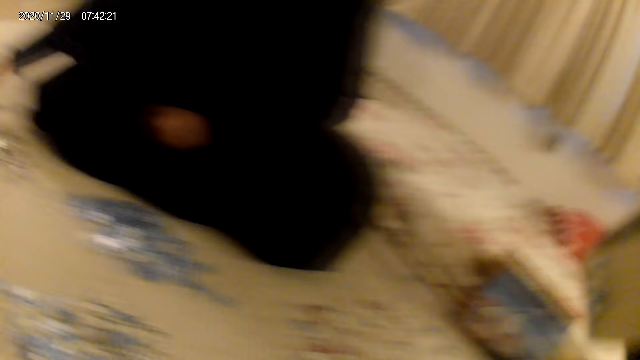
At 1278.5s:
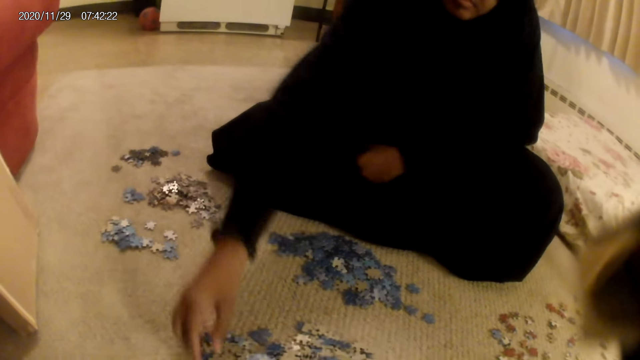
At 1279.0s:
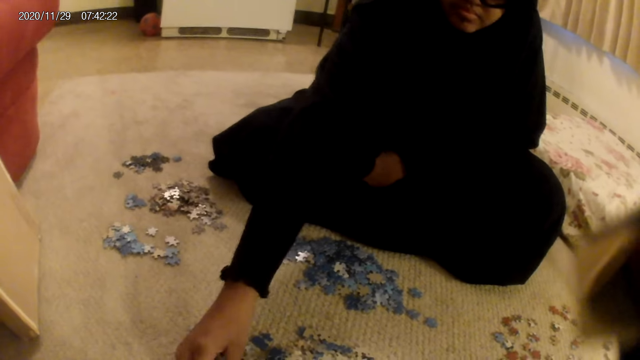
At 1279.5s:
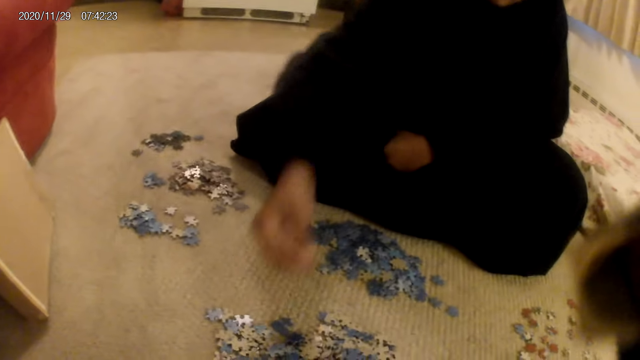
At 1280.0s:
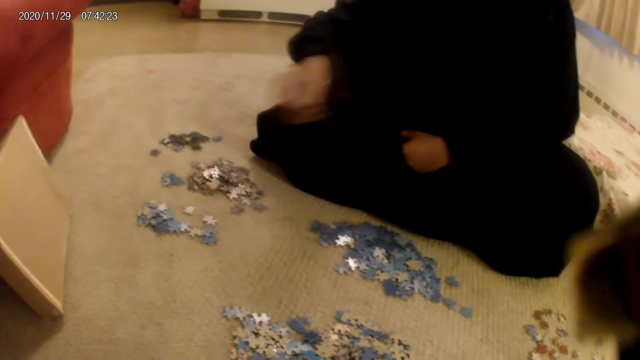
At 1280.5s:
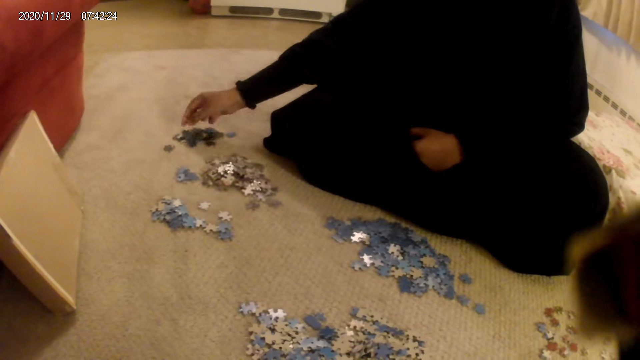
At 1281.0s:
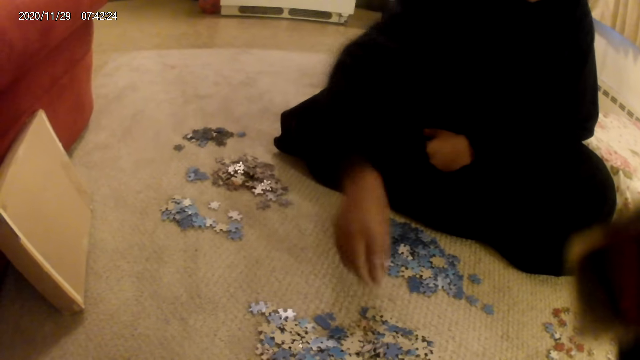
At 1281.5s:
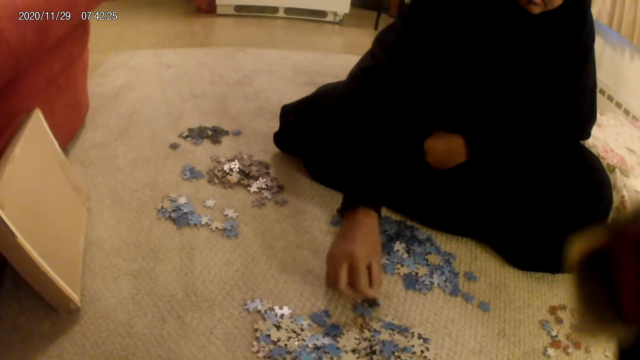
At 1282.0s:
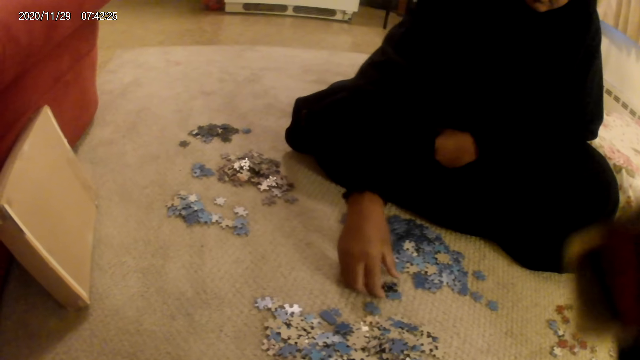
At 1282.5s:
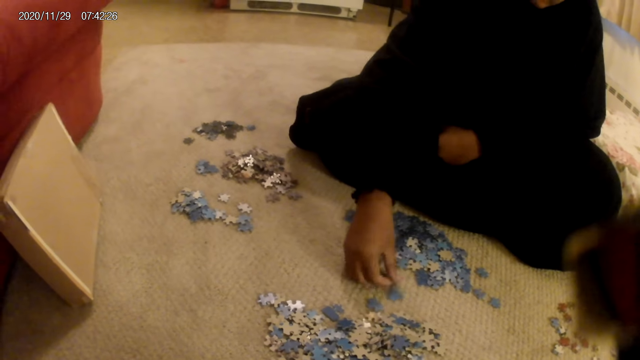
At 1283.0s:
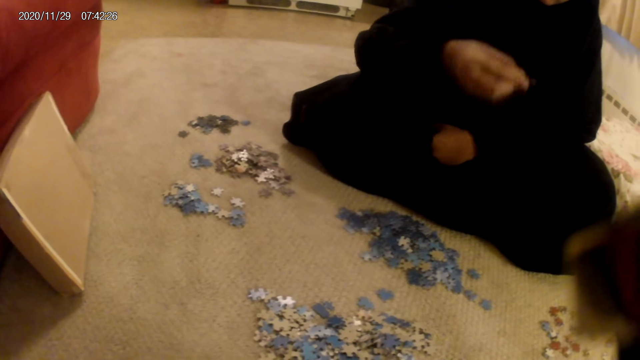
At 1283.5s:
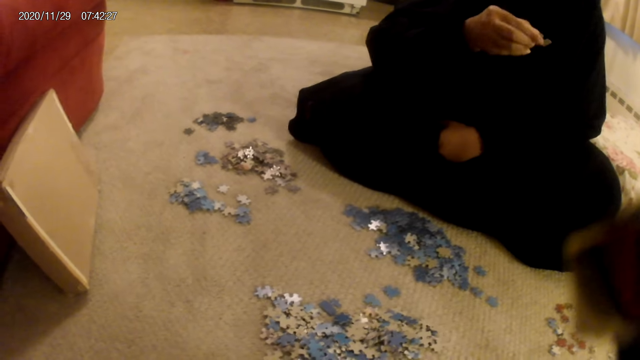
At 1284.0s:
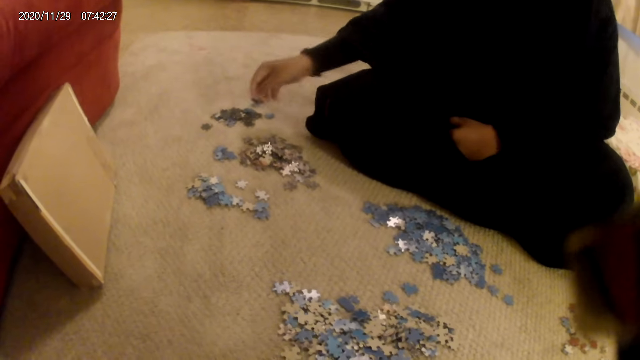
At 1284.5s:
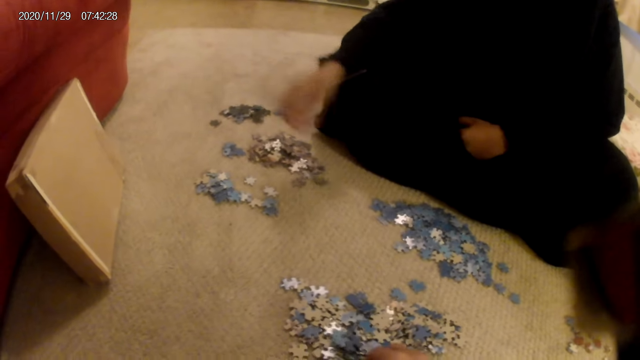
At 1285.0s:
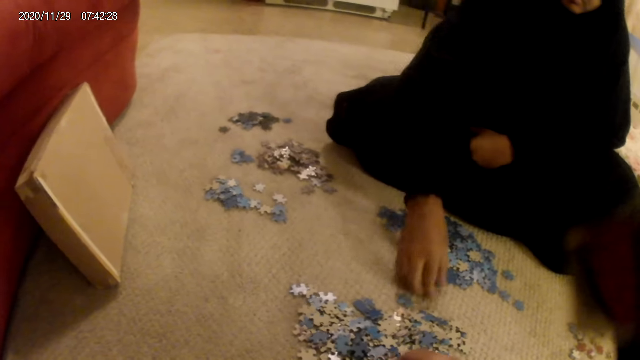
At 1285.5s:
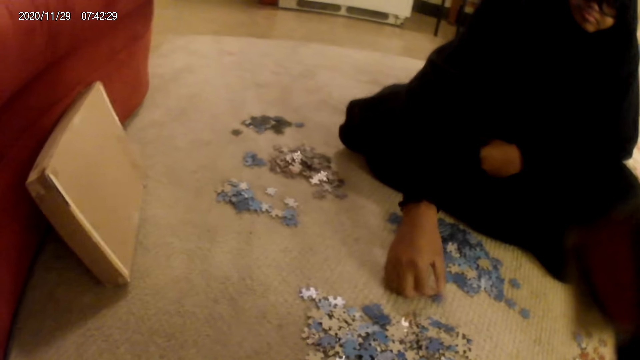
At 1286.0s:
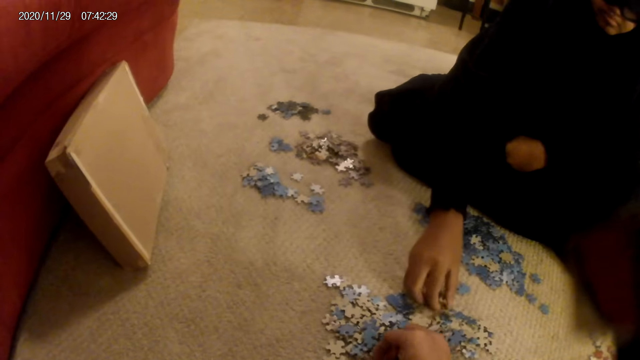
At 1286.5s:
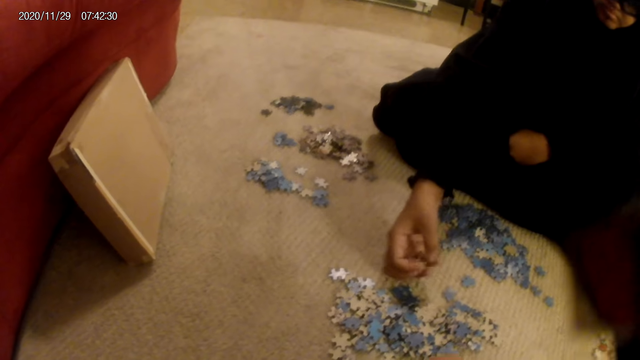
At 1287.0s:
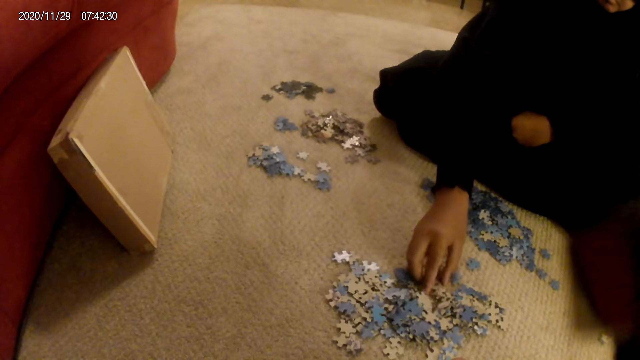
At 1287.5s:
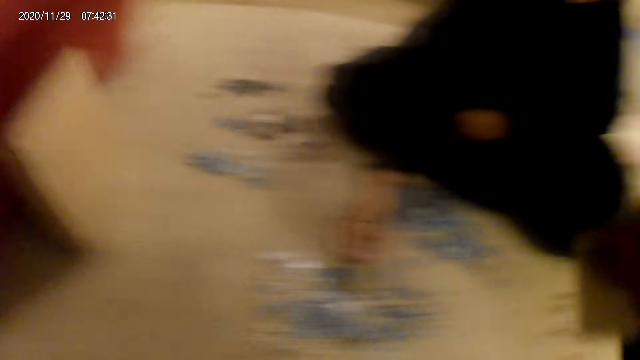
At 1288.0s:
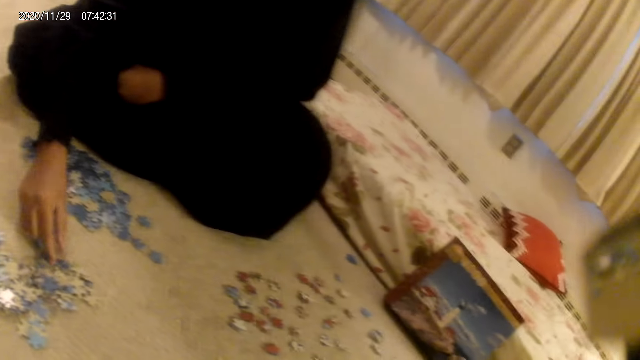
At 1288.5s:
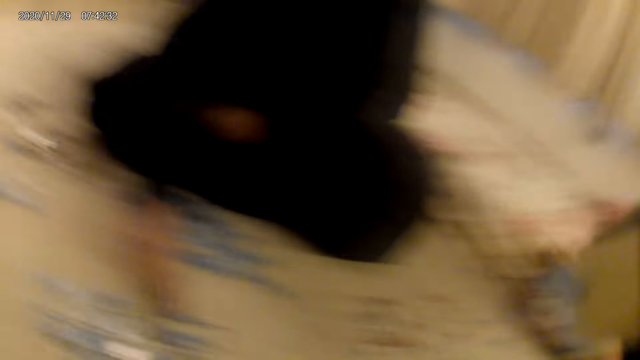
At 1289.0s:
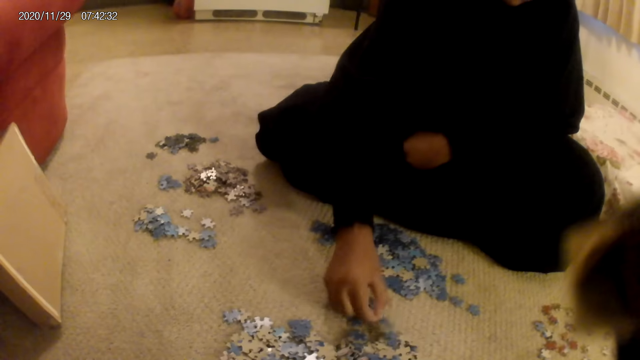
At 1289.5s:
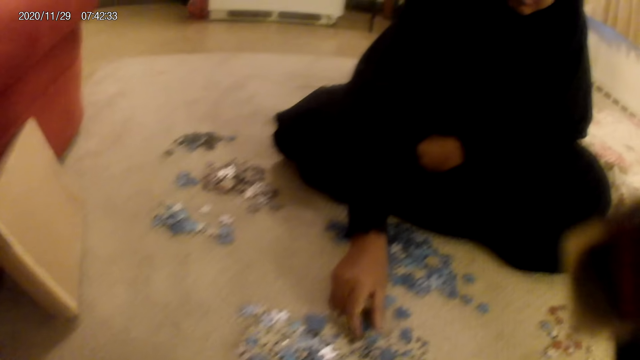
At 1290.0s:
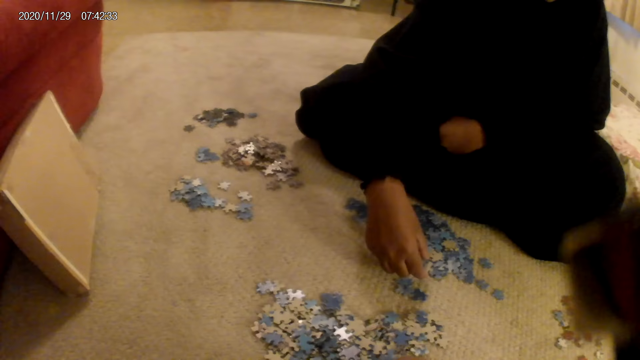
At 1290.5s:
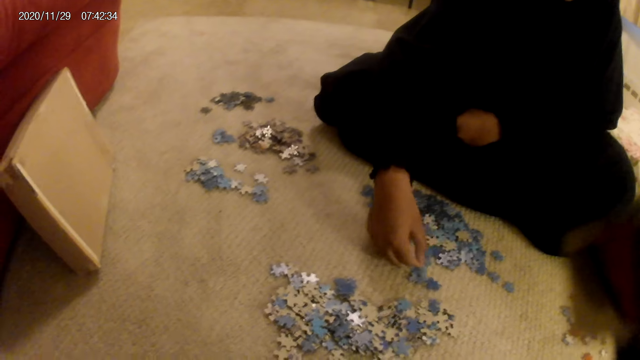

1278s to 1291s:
The camera wearer does something. A woman picks up the card or jigsaw puzzle piece from the floor, puts the jigsaw puzzle piece on the floor, moves the card on the floor and picks up the jigsaw puzzle piece from the floor. She looks at the jigsaw puzzle piece, puts the jigsaw puzzle piece on the floor and moves the jigsaw puzzle pieces. She picks up the jigsaw puzzle piece. She sorts the card on the floor.

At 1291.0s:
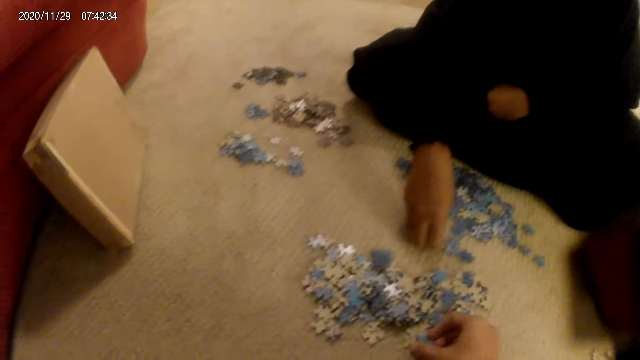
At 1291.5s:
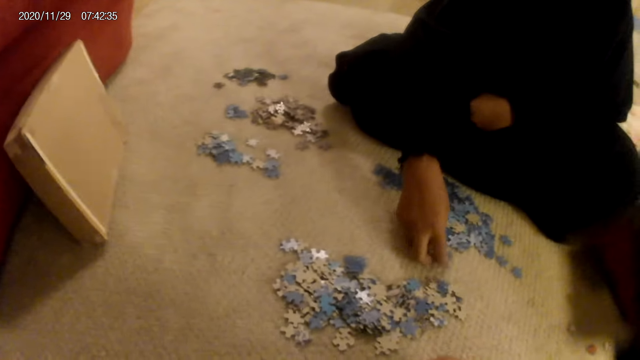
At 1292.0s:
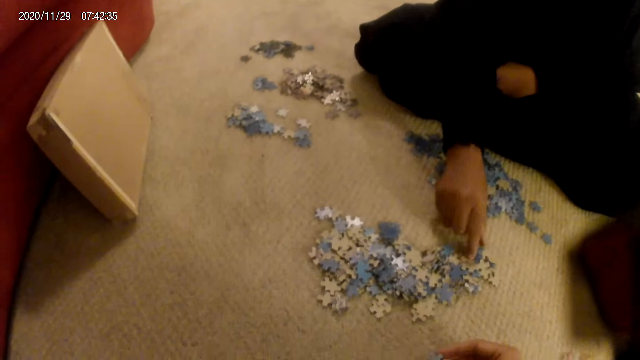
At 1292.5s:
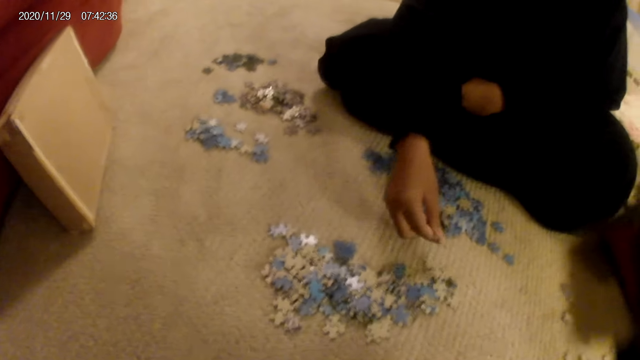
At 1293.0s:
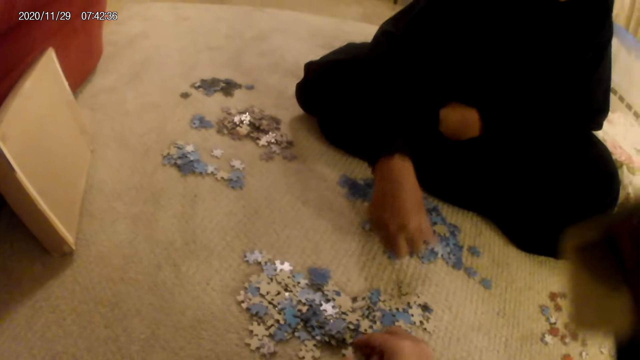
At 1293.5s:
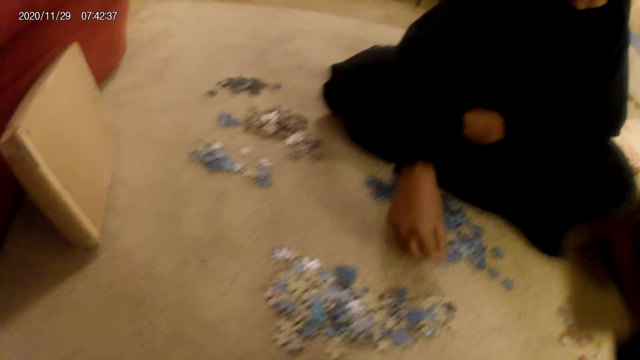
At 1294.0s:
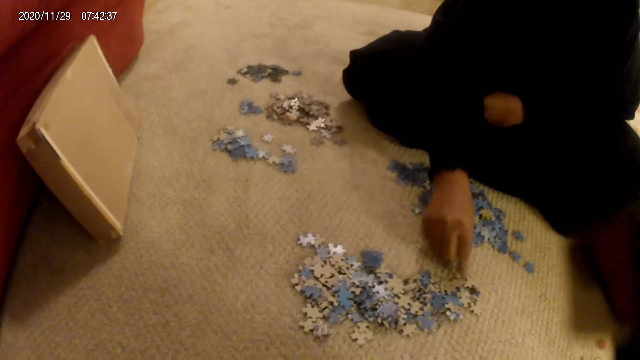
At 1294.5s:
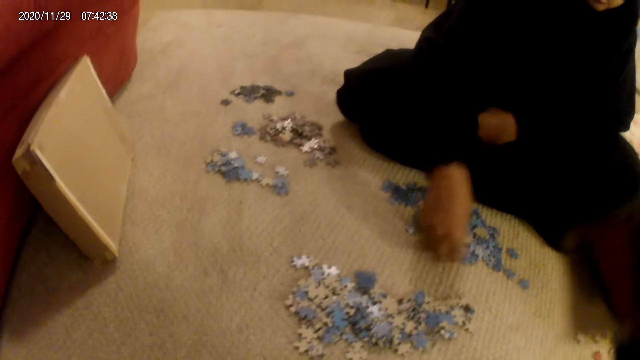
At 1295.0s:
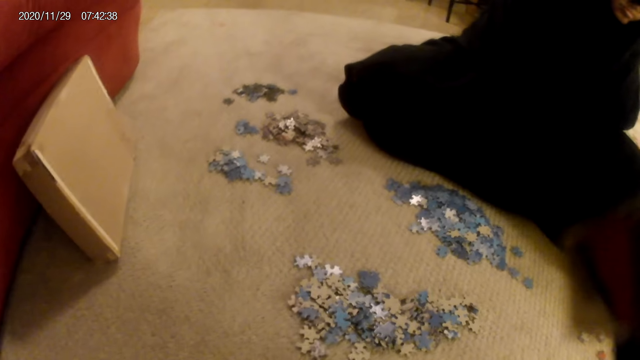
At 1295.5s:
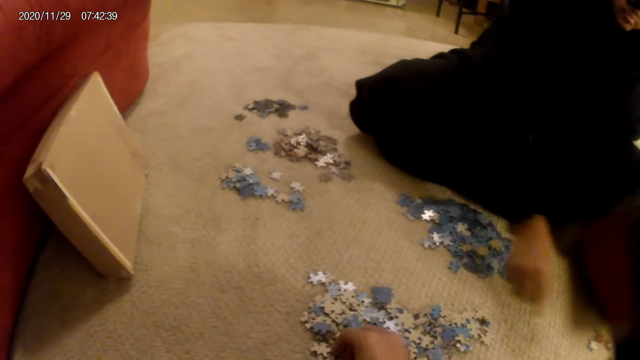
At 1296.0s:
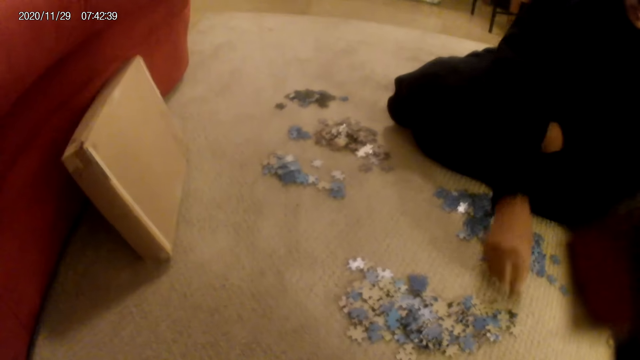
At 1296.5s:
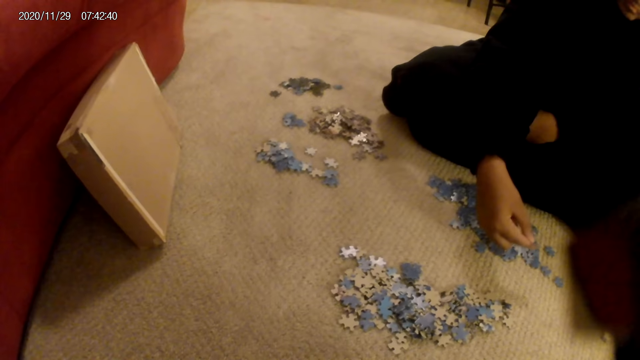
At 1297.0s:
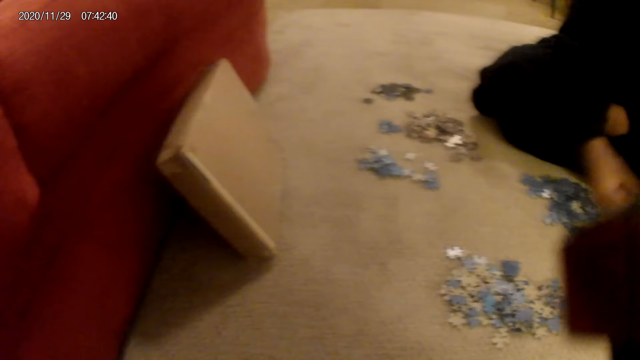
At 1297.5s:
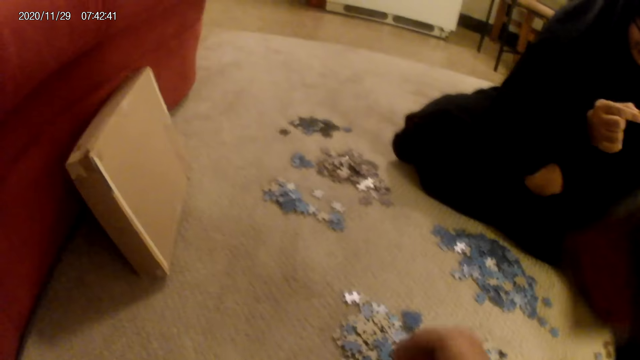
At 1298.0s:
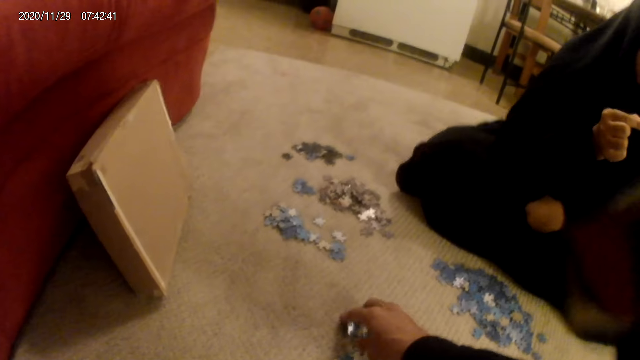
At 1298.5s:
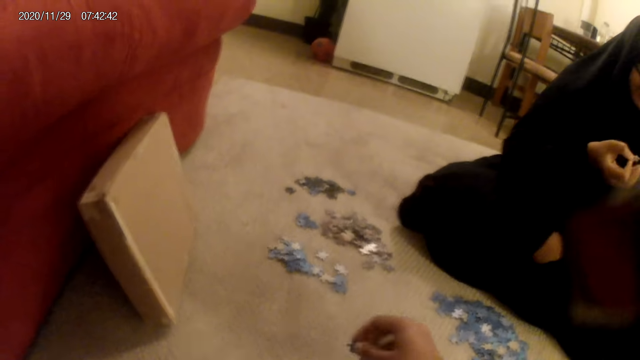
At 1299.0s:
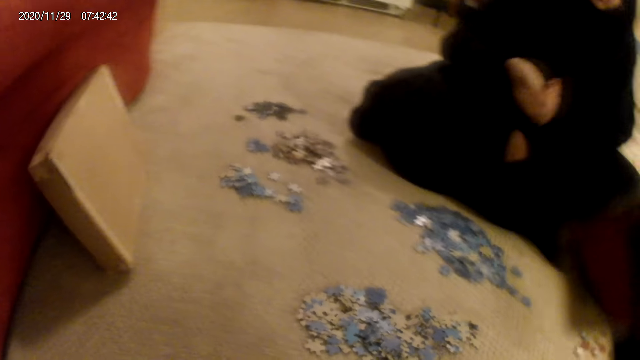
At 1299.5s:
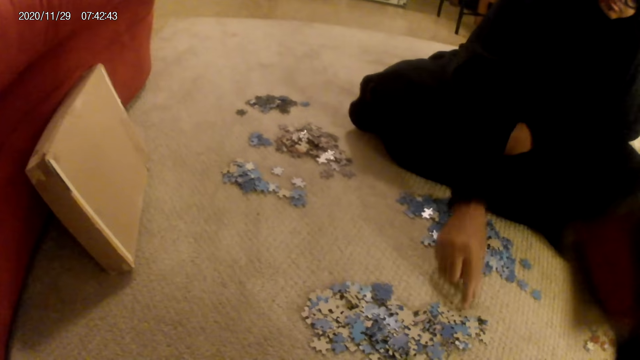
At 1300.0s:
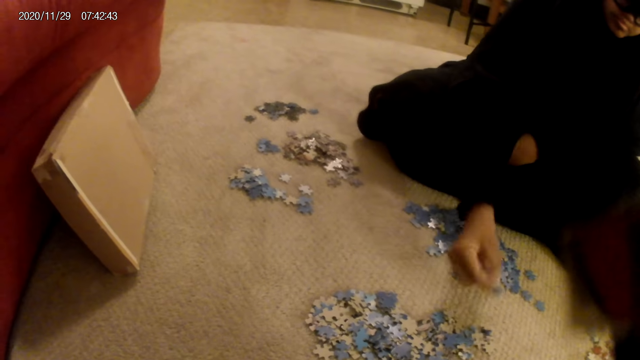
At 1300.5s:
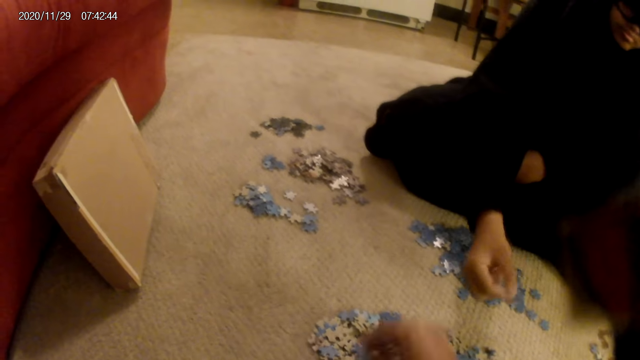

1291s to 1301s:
A woman moves the card or jigsaw puzzle piece on the floor. She picks up the card from the floor and looks at the jigsaw puzzle piece. The camera wearer picks up the card from the floor. The woman picks up the card from the floor.
